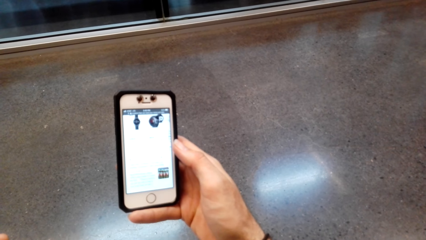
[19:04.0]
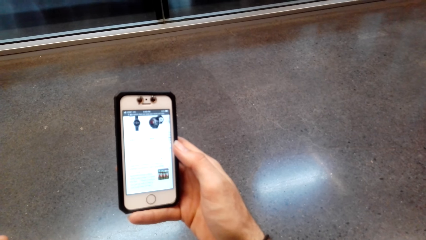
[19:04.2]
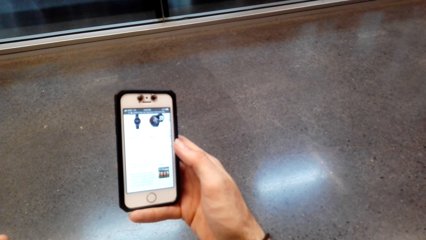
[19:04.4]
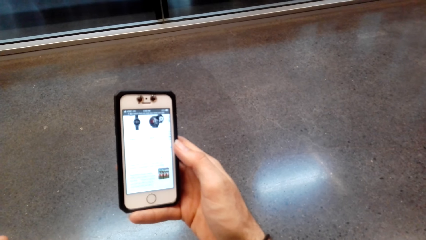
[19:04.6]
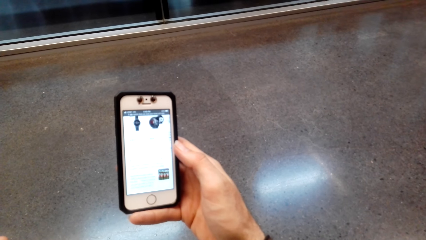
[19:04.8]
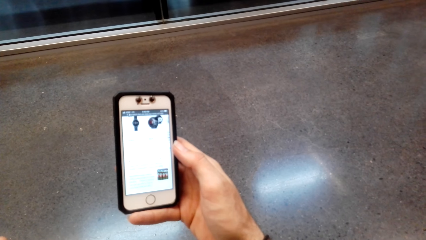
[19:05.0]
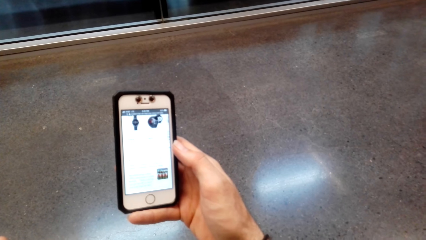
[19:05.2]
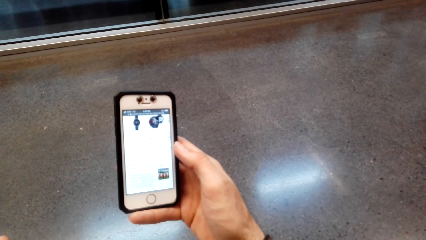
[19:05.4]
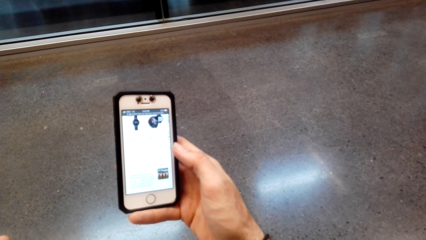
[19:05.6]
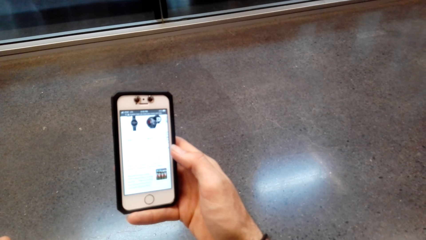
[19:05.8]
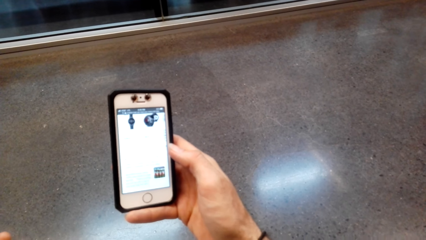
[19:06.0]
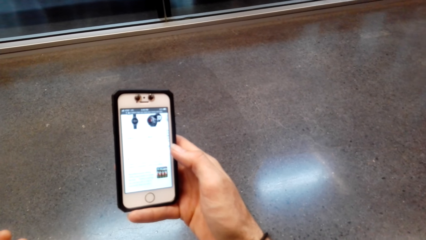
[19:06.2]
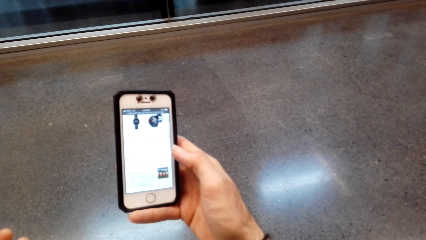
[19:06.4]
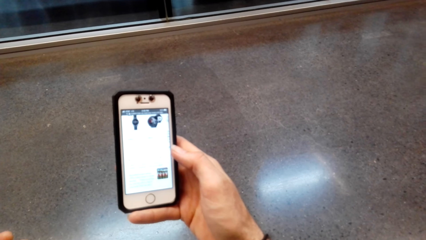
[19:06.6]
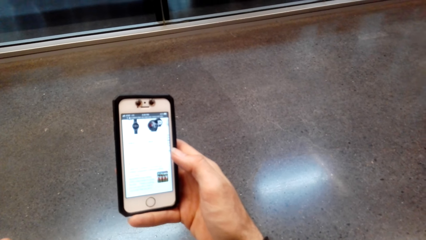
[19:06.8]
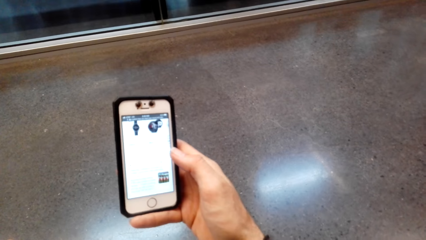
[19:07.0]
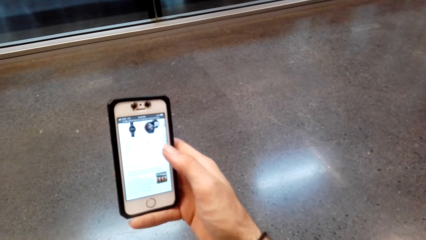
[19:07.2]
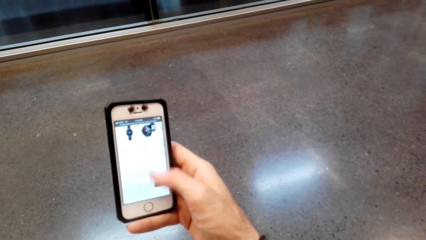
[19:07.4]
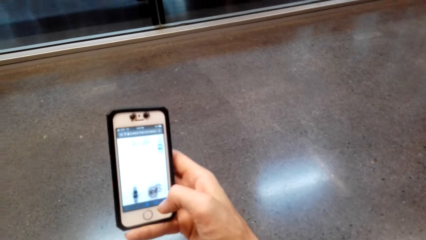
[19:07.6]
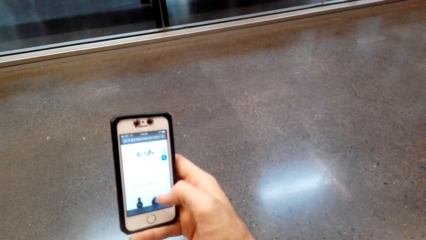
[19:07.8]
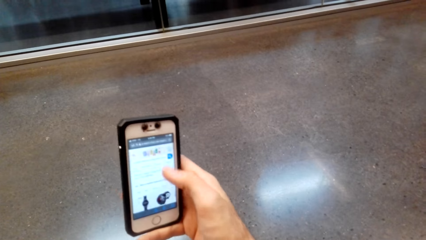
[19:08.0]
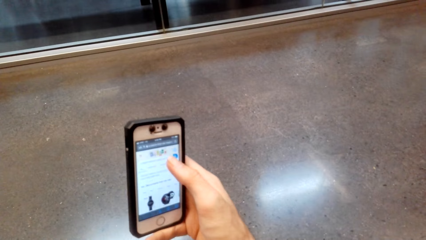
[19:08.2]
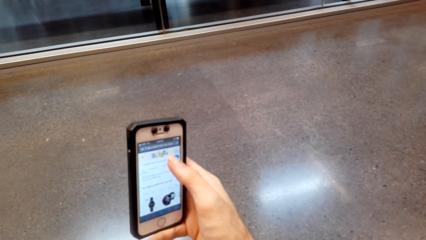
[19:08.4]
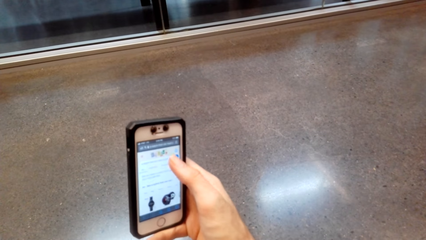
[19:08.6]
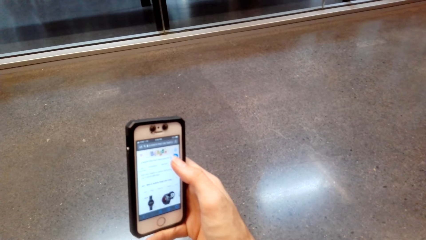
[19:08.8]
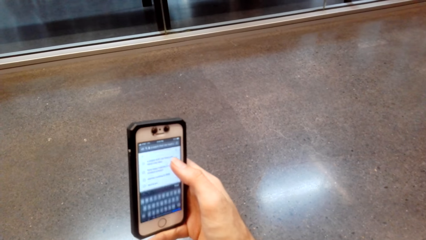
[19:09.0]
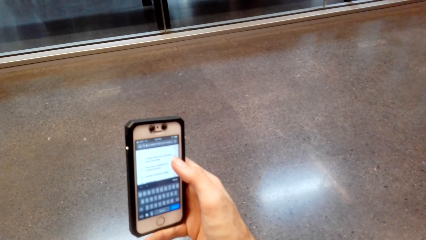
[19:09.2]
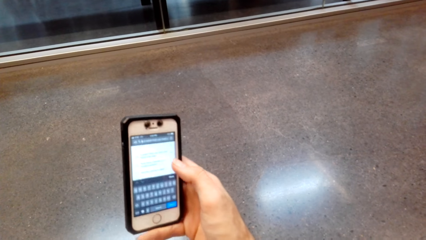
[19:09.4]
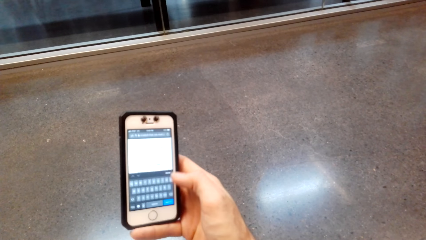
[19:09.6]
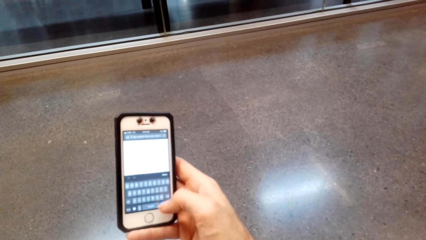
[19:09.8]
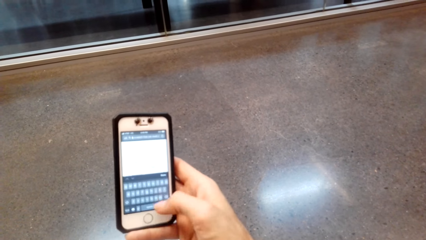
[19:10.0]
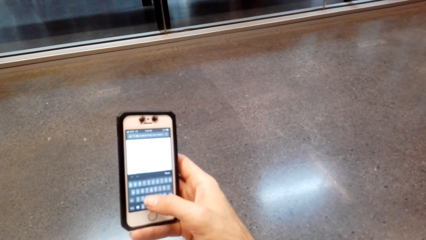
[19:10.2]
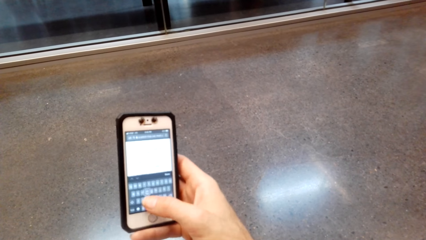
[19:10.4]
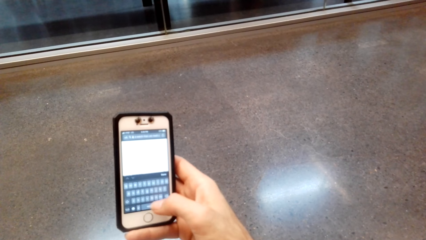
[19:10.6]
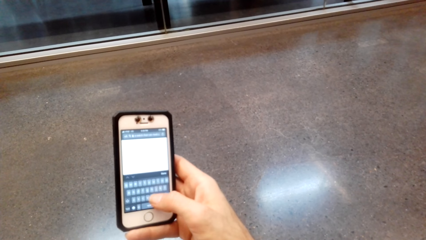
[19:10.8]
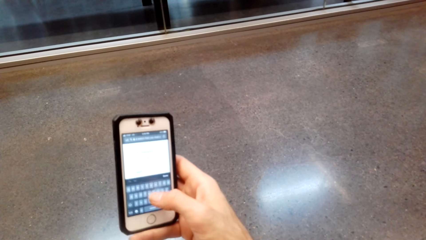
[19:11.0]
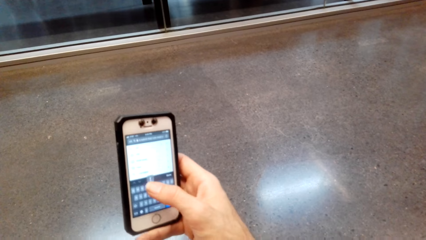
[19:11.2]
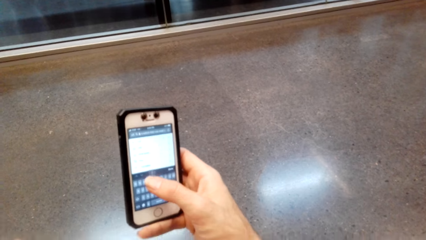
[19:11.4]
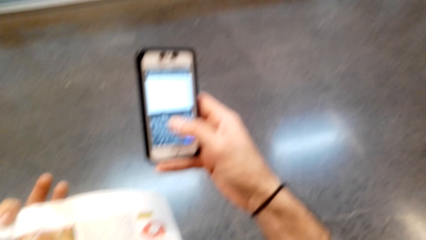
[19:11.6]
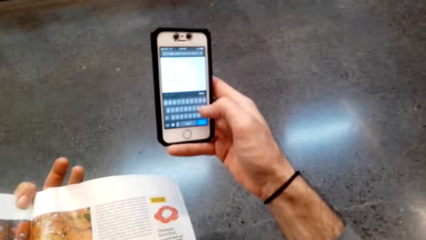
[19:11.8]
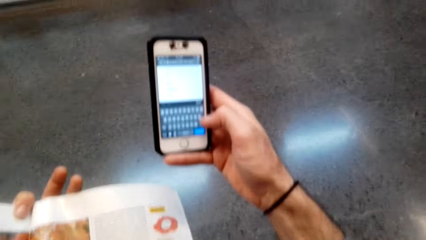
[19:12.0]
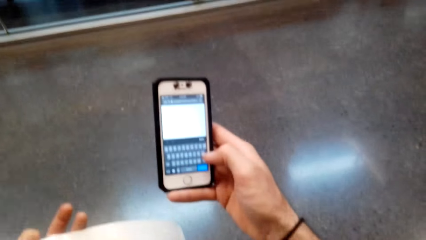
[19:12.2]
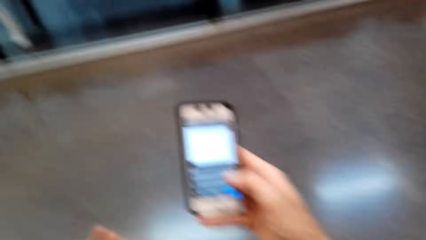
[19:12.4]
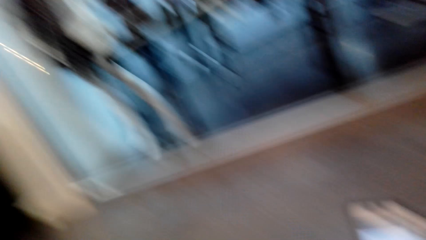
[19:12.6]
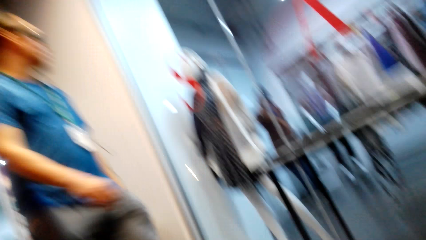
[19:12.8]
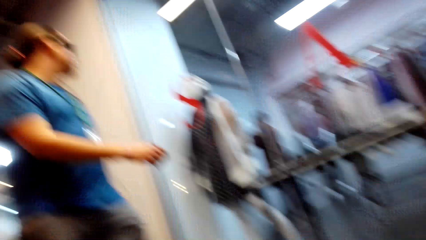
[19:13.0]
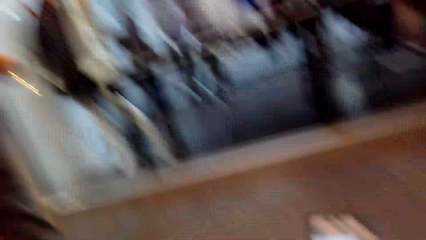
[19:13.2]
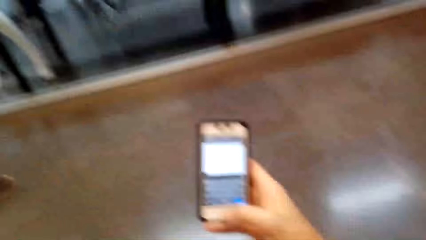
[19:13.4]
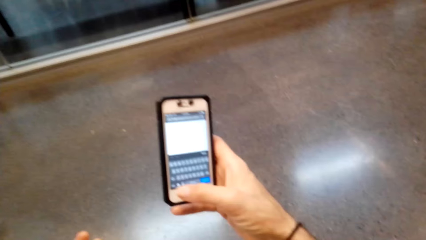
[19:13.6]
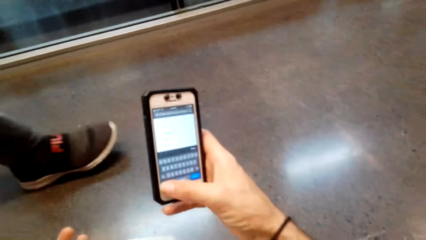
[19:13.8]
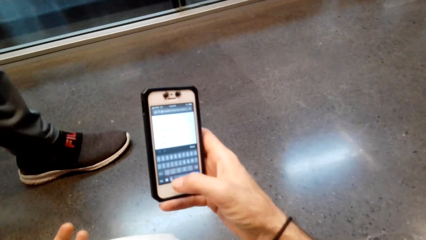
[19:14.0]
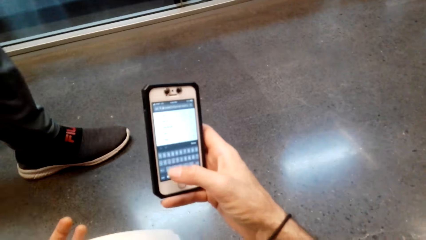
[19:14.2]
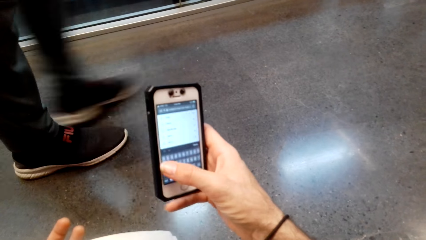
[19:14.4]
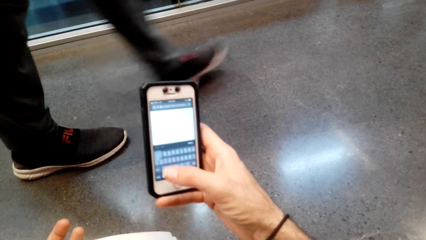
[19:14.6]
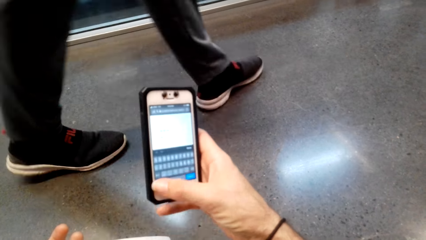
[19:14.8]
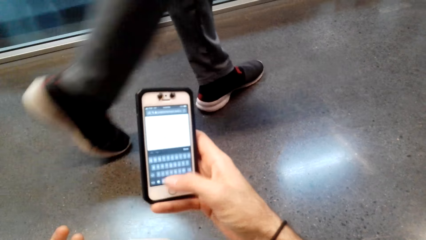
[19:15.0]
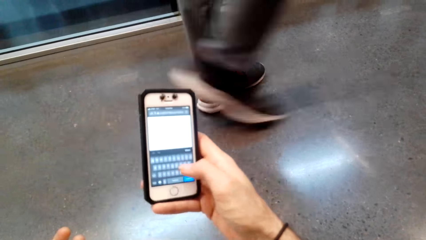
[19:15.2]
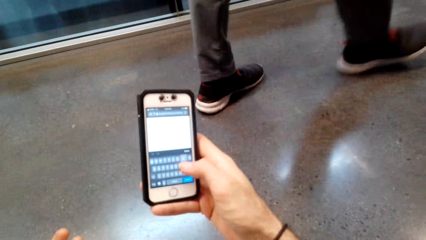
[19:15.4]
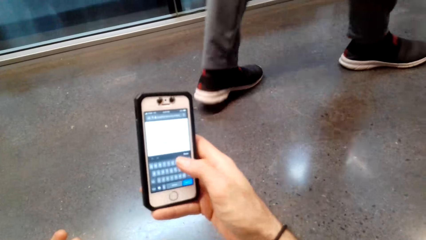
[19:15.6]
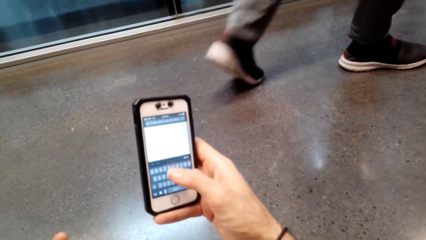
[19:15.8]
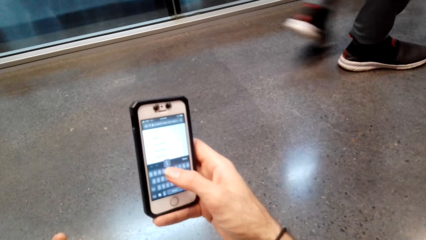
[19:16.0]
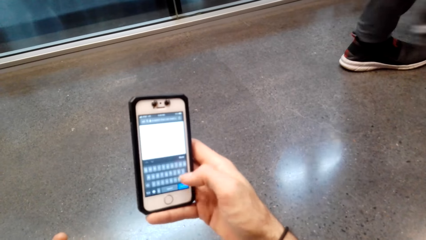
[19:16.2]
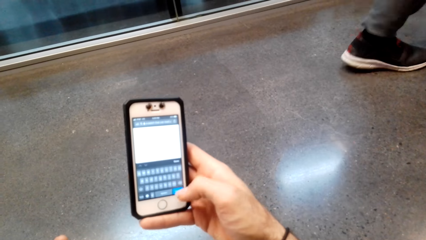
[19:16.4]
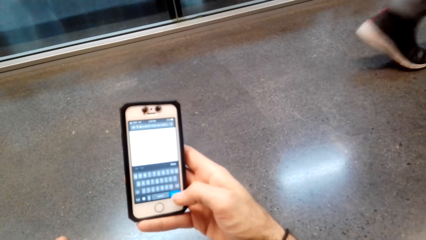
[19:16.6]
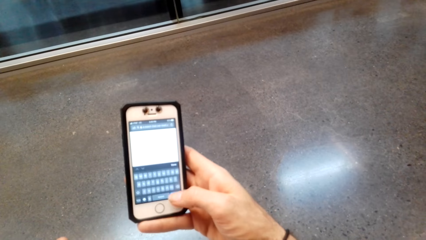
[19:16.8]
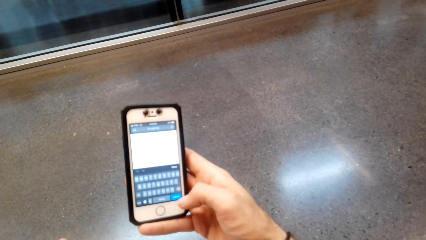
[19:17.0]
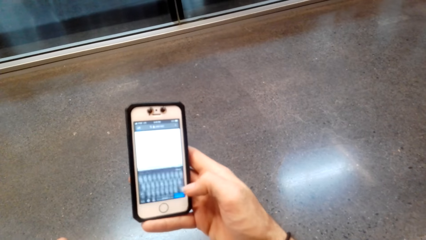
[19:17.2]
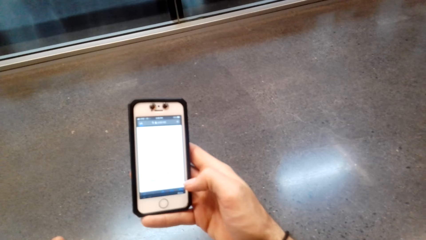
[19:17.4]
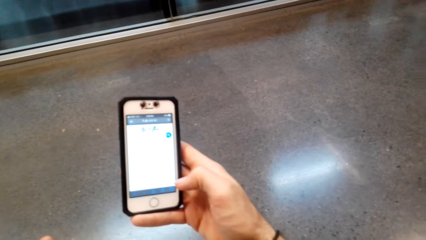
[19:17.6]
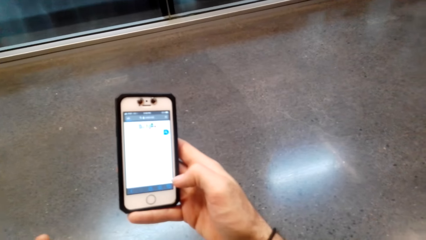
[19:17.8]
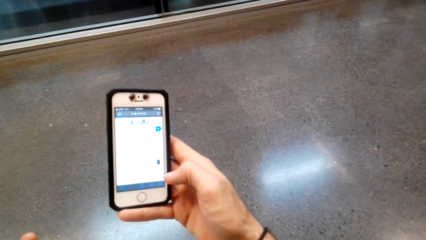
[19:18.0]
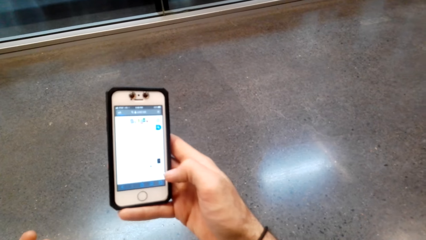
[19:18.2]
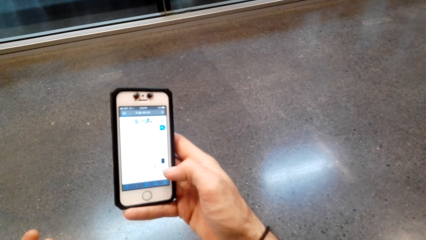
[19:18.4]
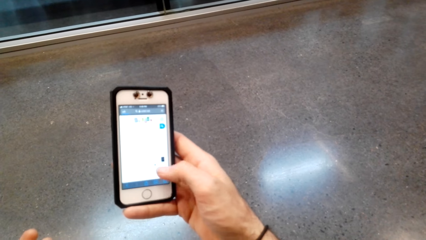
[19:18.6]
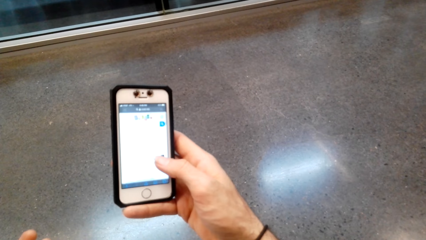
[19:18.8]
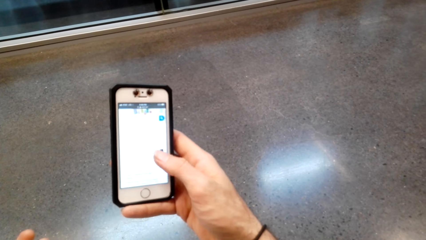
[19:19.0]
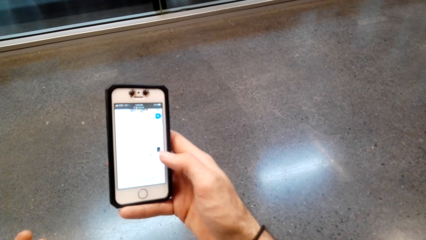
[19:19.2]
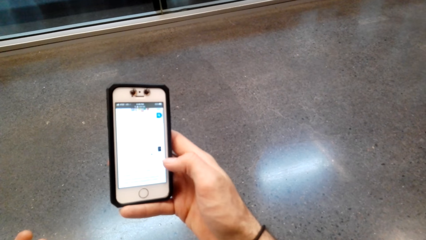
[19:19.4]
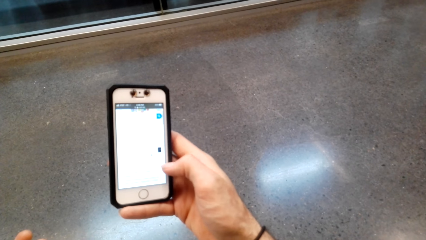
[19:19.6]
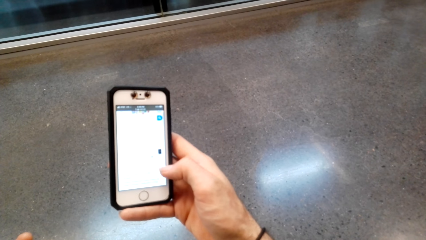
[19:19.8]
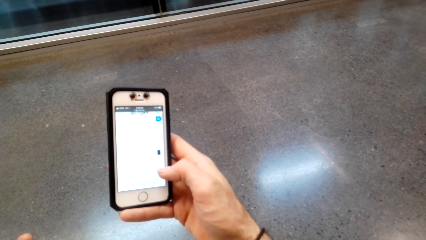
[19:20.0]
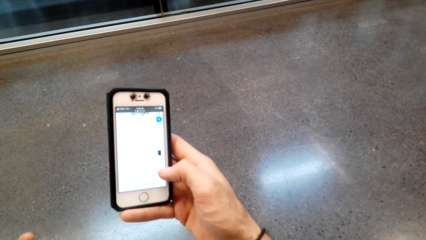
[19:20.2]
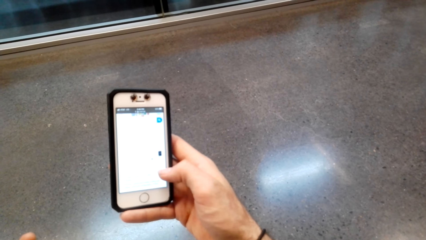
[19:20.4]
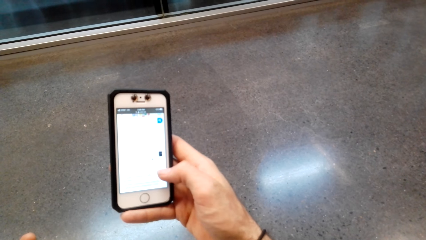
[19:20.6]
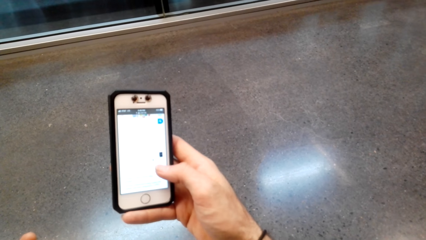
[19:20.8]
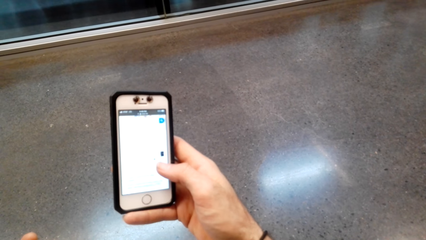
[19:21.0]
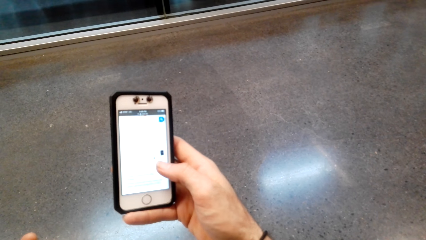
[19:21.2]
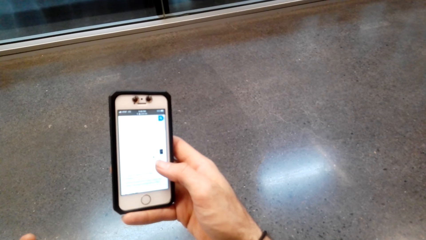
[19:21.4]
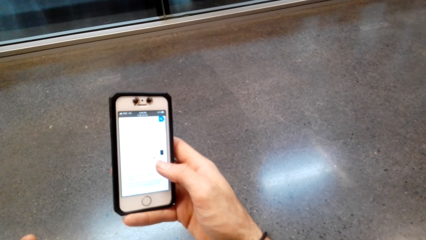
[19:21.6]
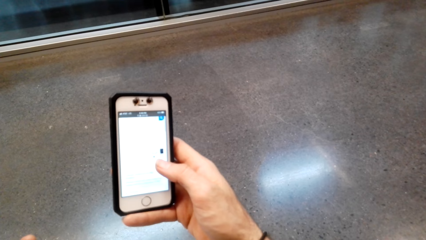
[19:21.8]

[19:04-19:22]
The camera wearer stares at the phone. They type on the phone. A person passes past the camera wearer. The camera wearer types on the phone.
